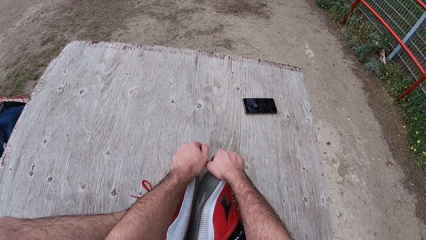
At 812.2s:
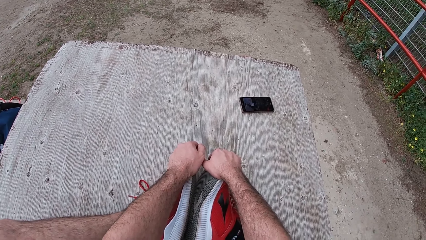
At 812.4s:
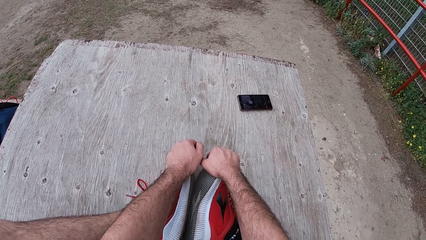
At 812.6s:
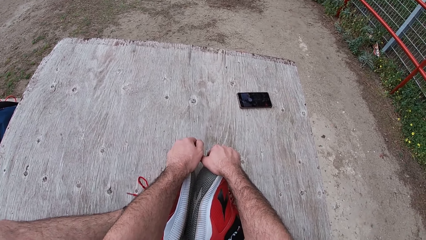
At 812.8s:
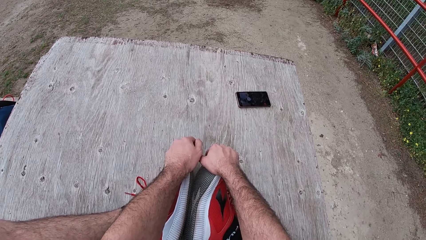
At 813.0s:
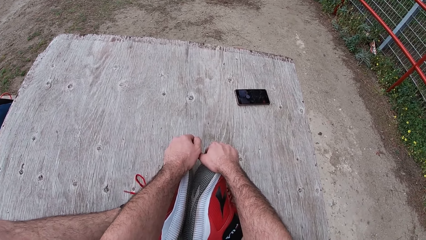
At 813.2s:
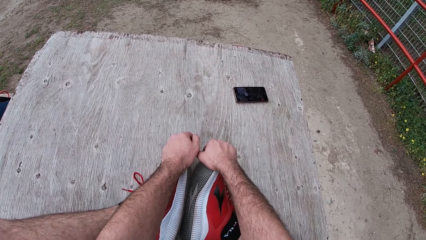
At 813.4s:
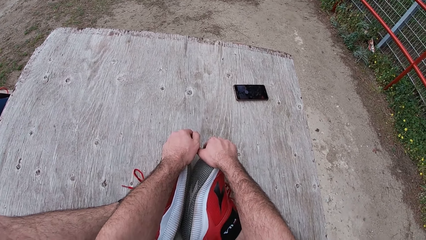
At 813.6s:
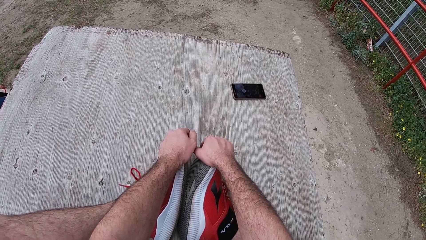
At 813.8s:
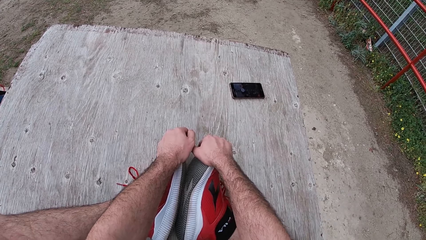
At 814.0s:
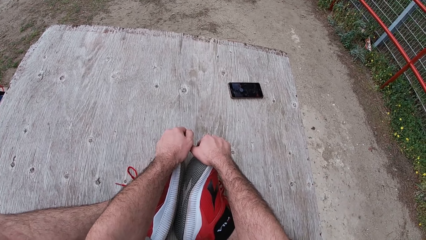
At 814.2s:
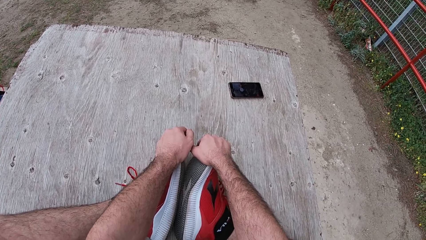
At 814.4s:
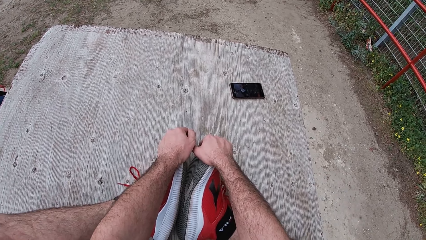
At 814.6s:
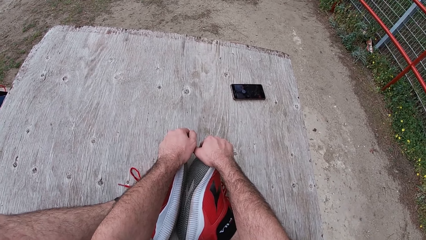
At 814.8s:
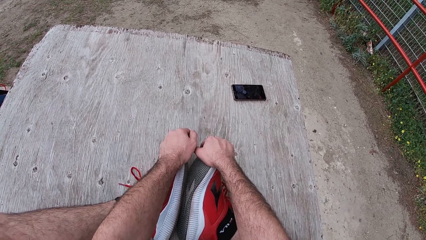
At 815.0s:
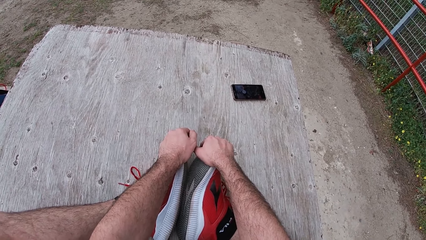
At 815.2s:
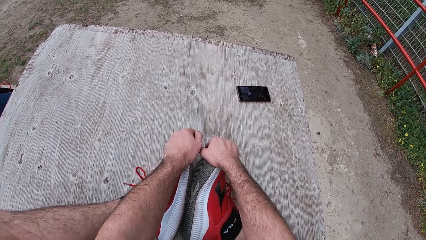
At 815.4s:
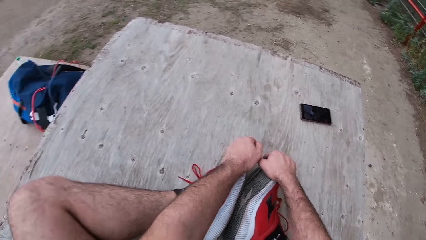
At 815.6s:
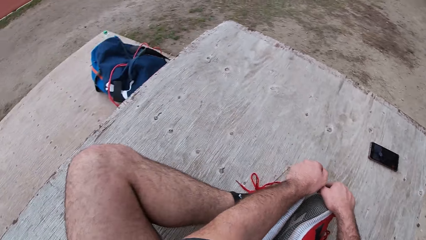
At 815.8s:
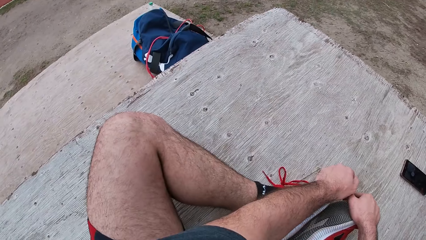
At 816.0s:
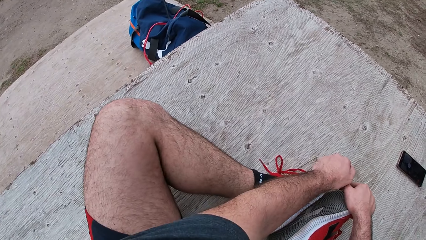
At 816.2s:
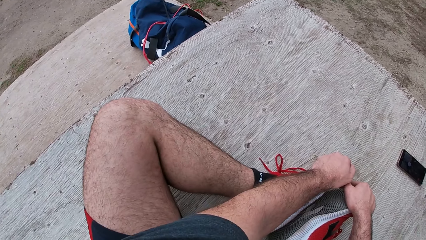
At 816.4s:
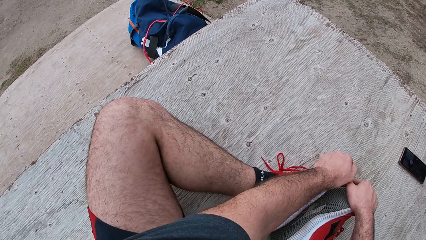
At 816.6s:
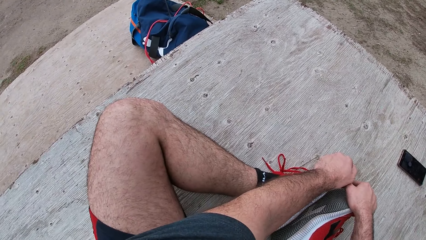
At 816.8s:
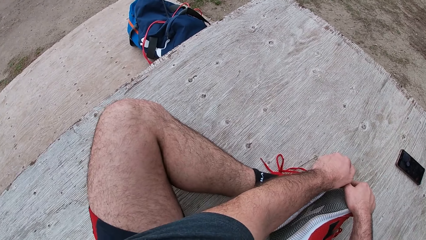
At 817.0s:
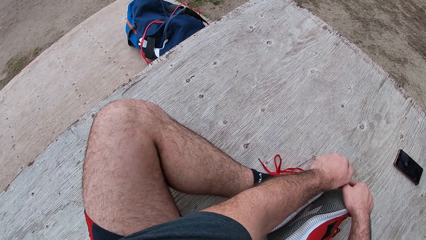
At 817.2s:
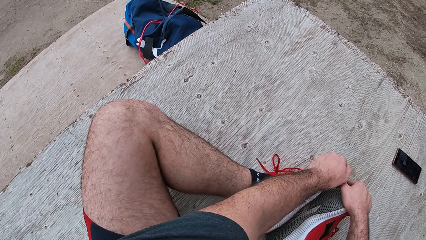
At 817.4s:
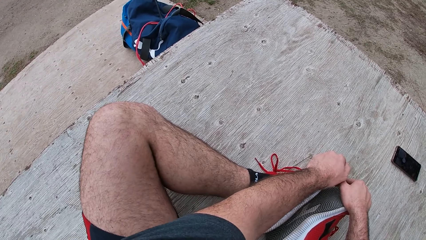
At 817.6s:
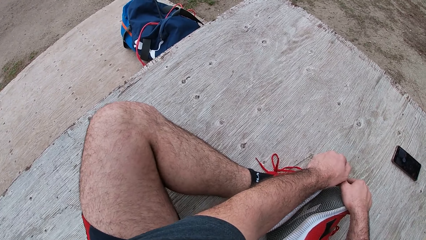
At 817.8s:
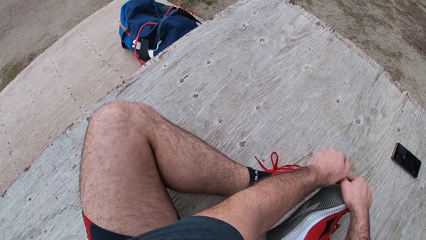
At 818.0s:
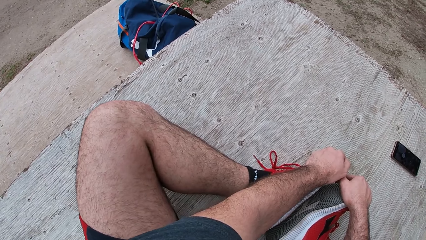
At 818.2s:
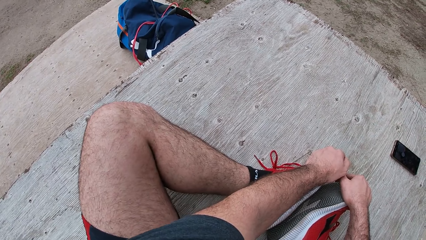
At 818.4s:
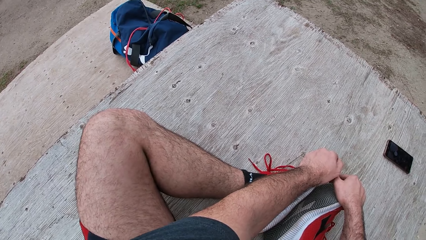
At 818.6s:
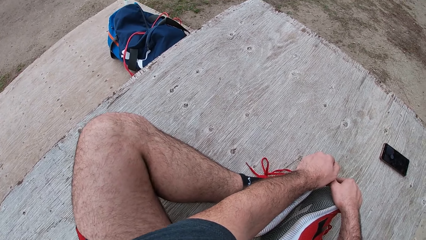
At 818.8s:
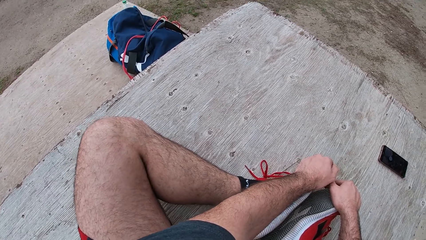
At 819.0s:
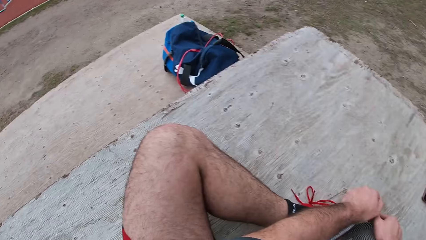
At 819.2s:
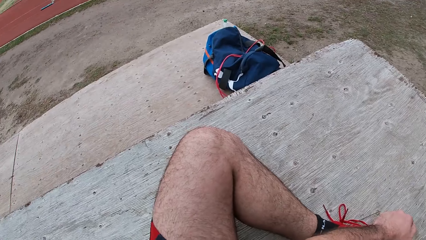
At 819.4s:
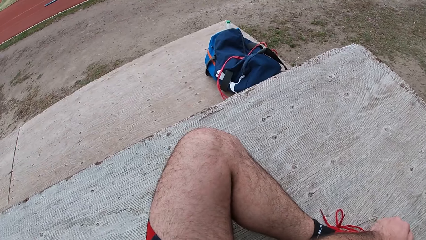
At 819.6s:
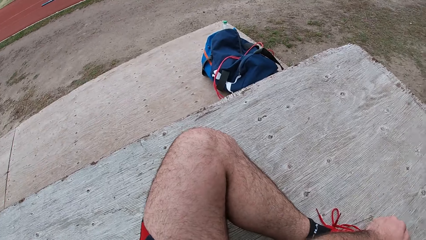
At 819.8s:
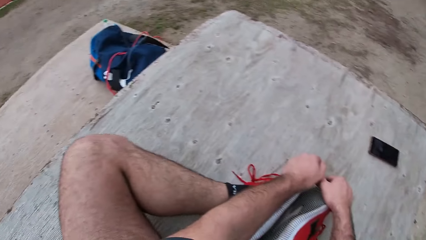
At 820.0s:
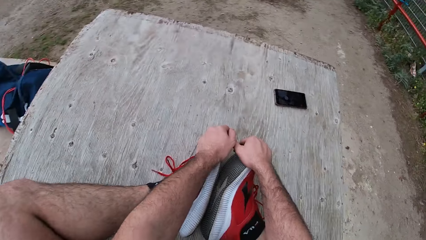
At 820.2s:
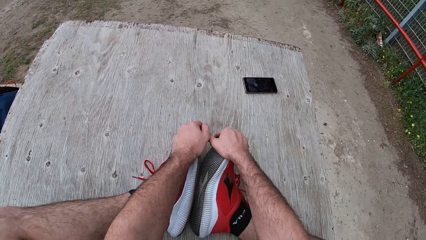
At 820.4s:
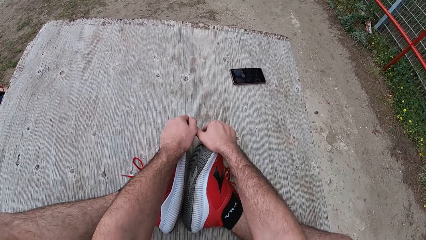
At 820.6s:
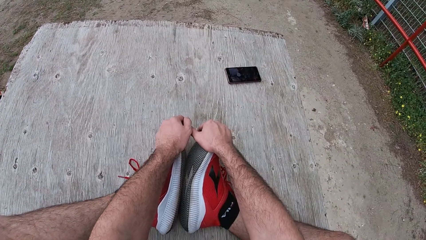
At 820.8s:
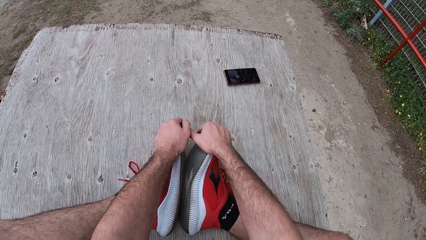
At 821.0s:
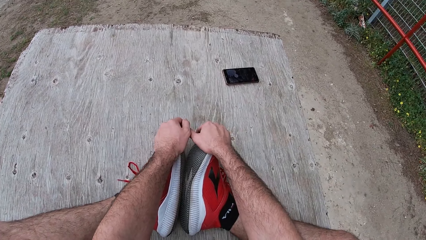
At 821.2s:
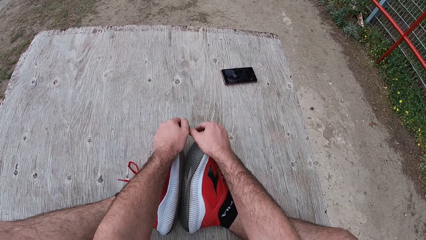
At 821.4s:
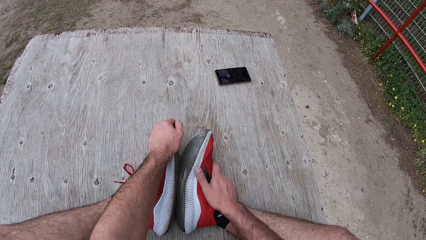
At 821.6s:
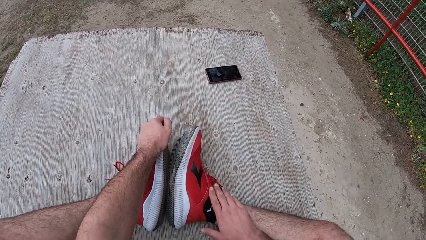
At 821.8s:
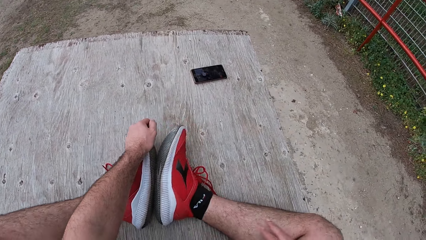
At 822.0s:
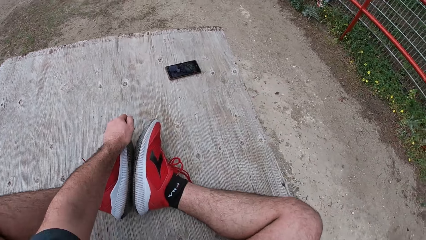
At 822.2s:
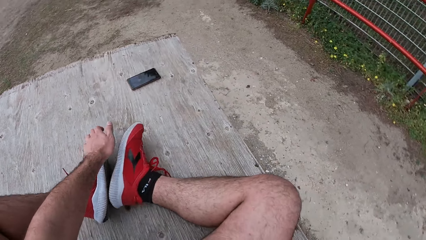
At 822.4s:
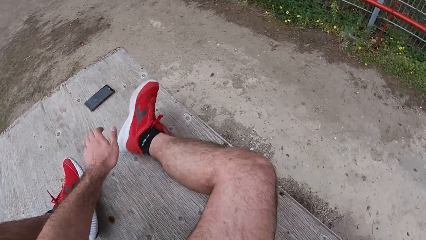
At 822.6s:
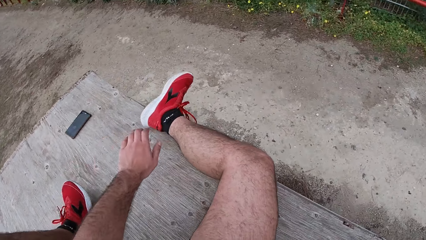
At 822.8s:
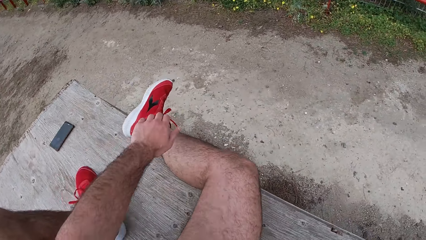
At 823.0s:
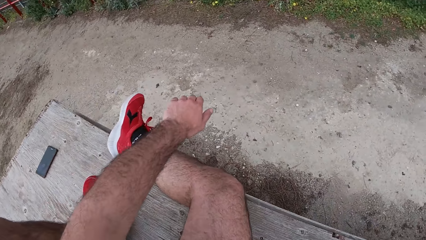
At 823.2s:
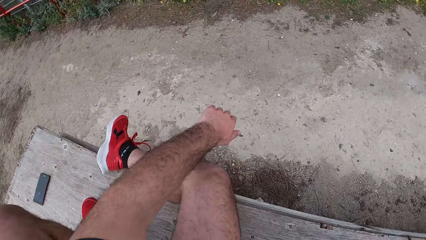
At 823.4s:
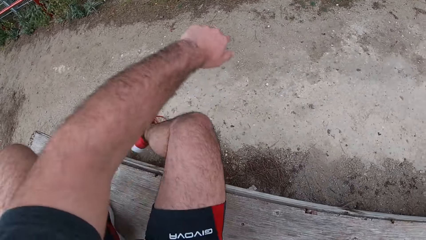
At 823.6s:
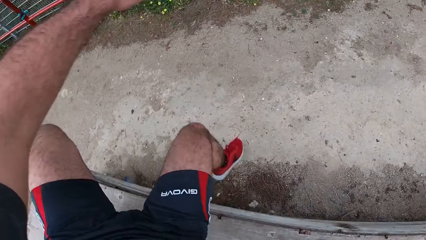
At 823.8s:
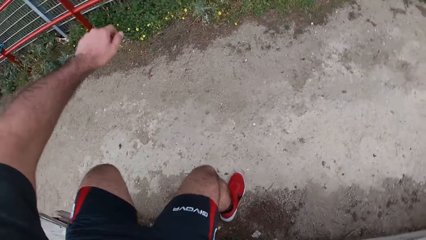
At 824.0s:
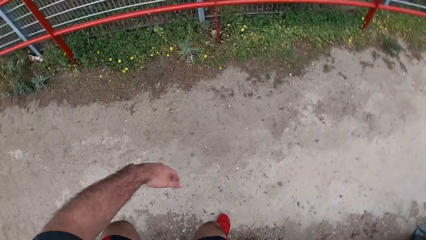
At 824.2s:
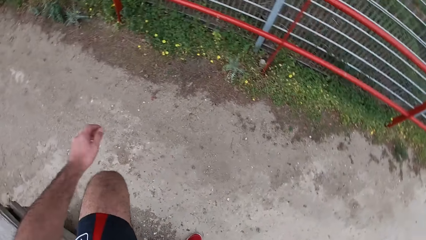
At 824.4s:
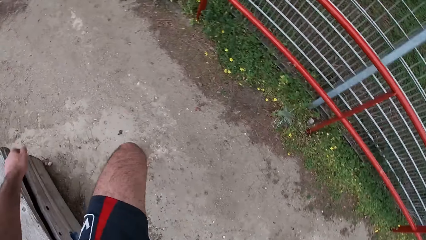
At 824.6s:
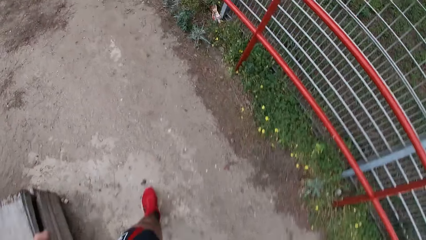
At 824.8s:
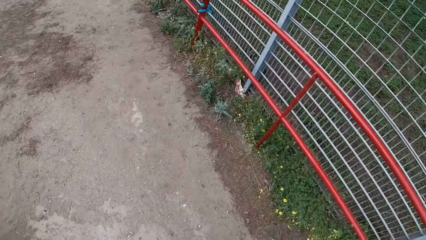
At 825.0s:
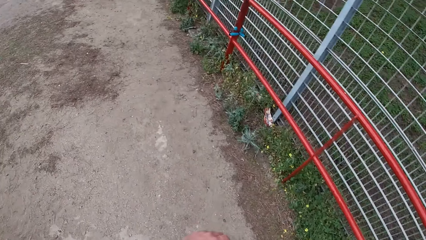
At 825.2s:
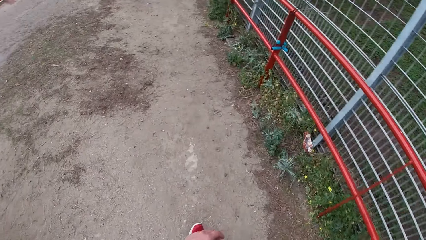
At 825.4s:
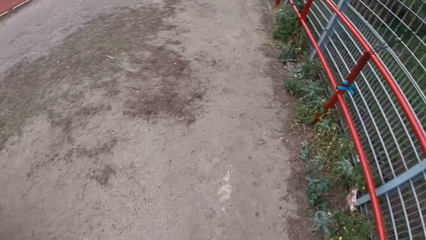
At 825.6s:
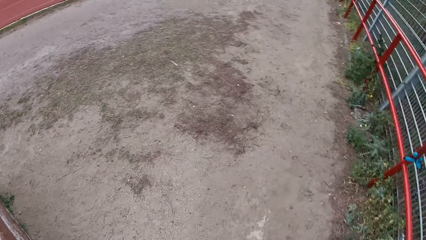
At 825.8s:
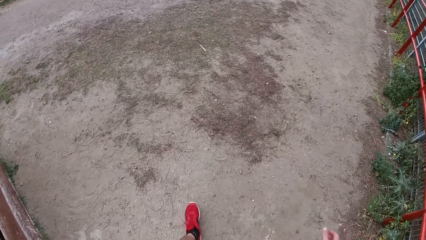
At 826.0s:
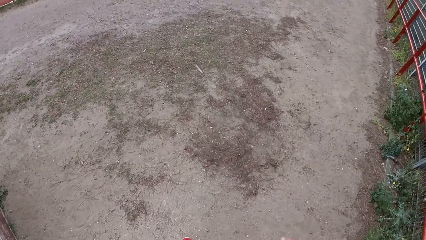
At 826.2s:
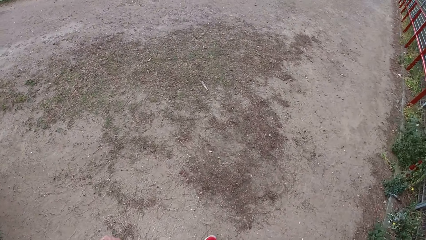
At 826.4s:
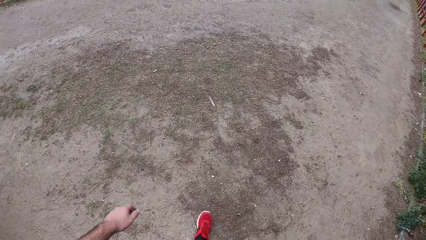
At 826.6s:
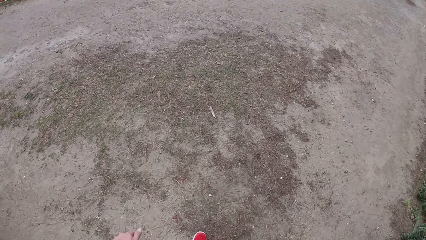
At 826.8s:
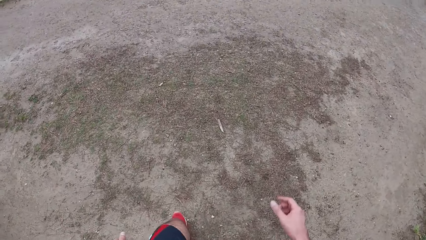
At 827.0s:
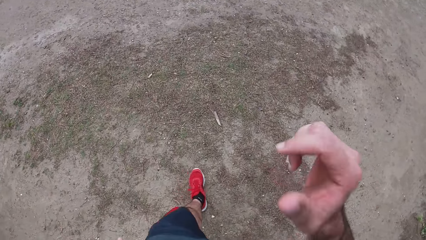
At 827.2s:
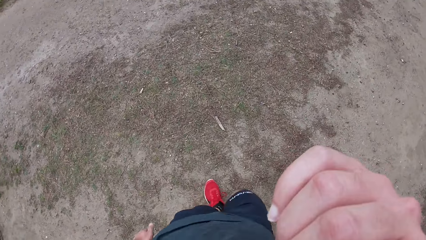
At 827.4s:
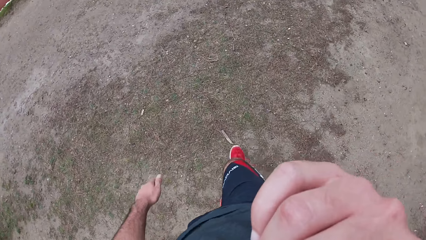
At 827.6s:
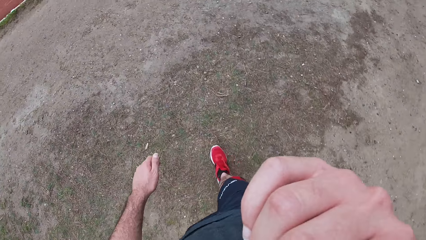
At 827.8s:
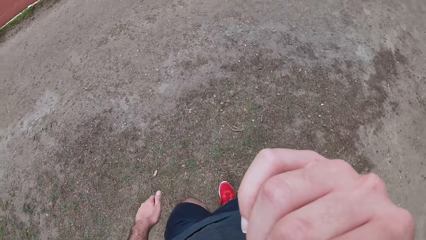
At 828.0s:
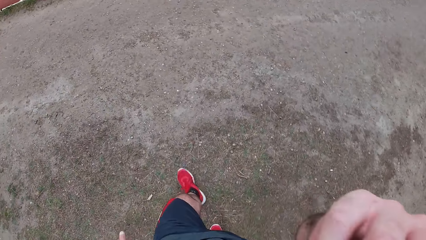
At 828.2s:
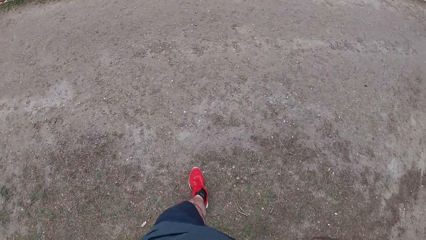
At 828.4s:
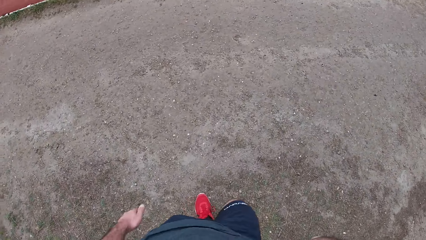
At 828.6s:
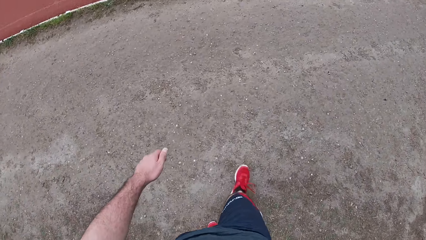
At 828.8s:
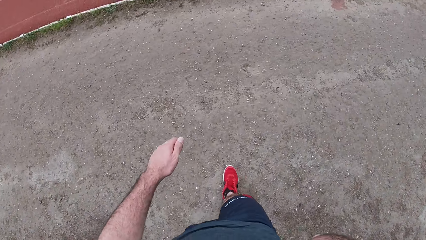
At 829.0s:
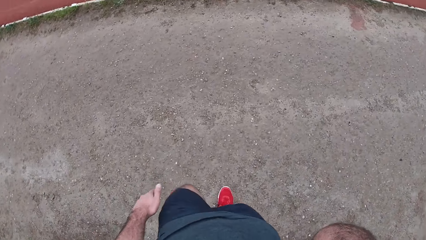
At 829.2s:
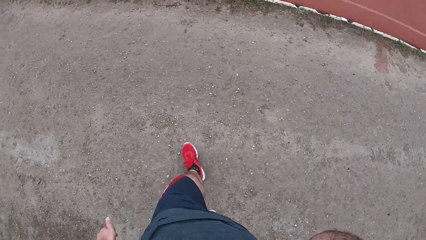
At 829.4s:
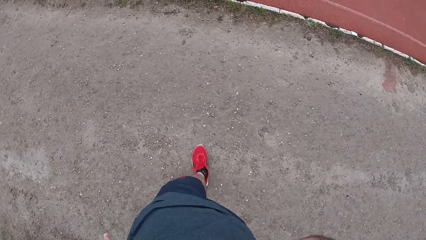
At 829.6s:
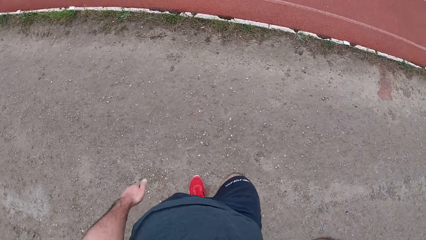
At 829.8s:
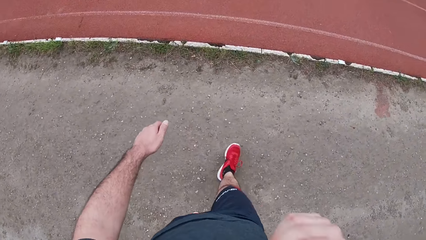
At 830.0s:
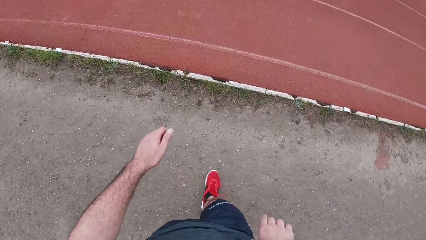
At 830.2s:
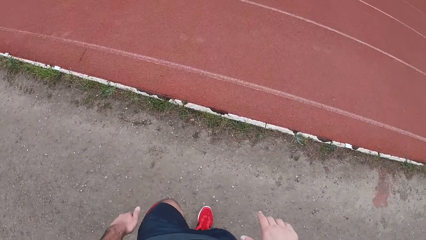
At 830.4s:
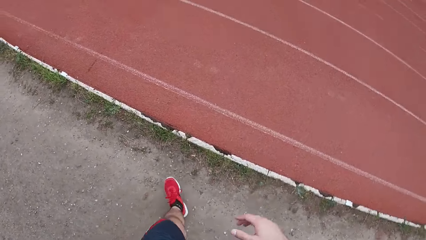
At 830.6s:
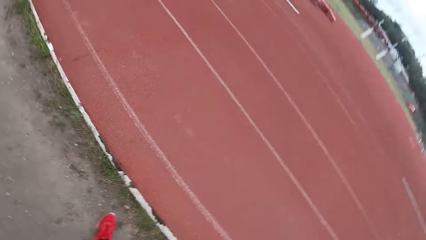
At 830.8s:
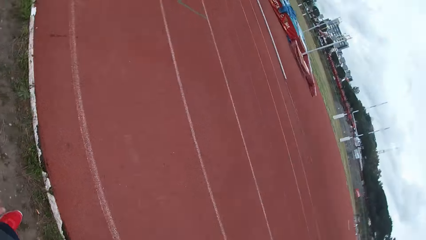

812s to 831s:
The camera wearer jumps down from the wooden box. He comes out from the top of the table. He walks towards the track field. He touches his face with his right hand.
